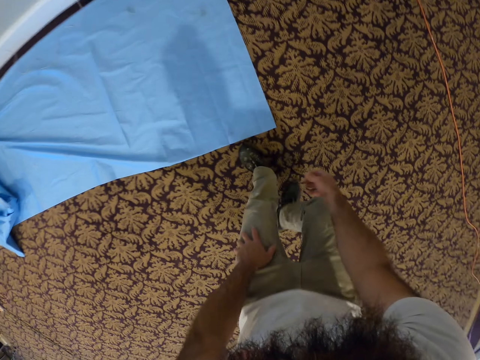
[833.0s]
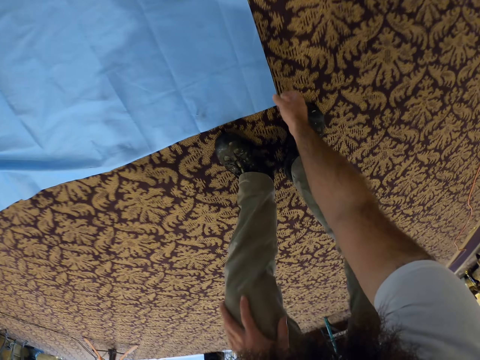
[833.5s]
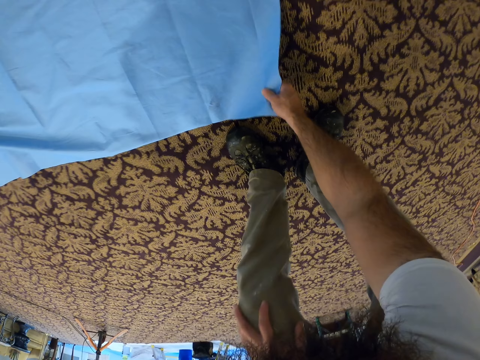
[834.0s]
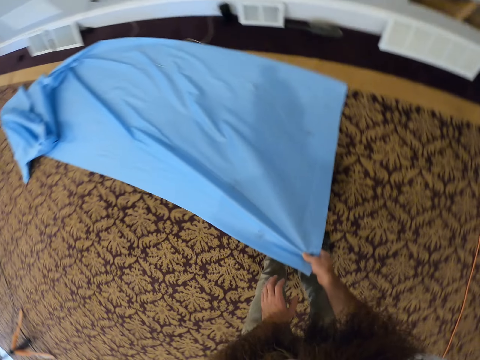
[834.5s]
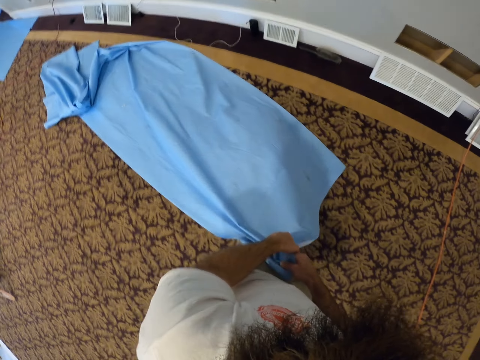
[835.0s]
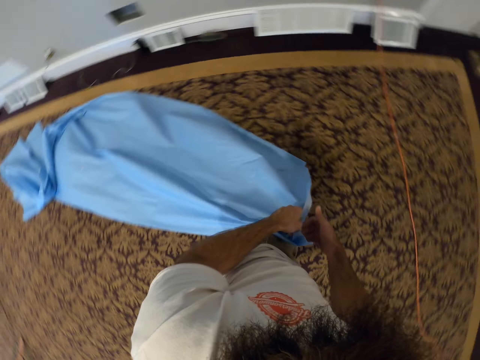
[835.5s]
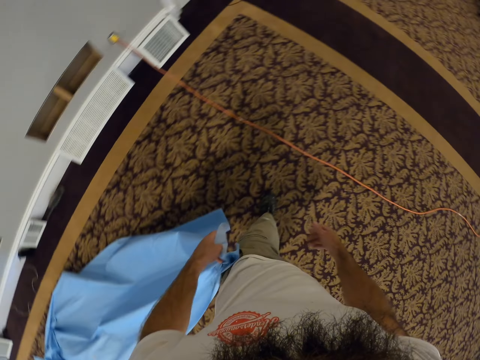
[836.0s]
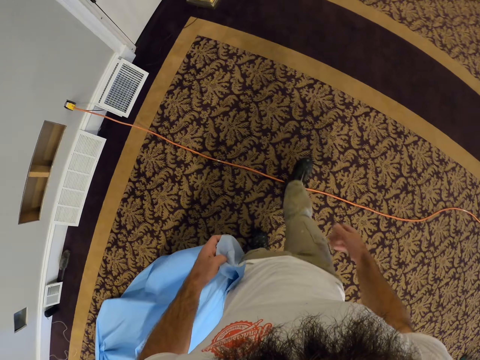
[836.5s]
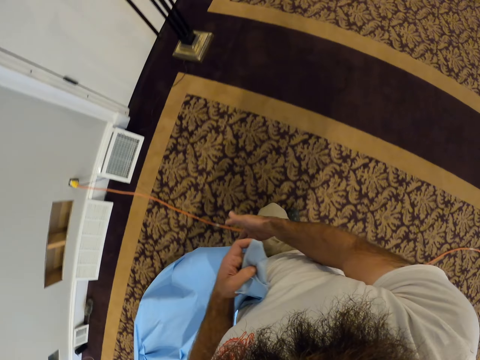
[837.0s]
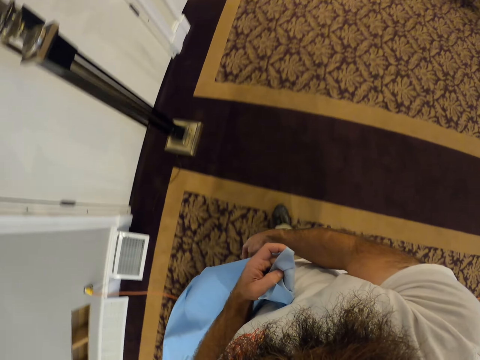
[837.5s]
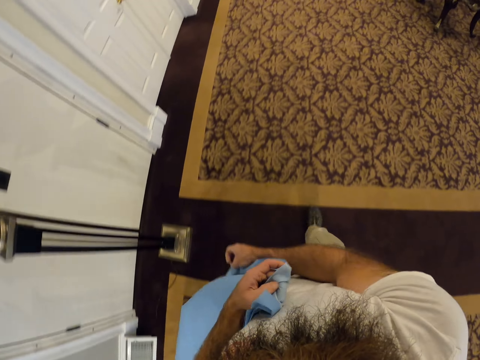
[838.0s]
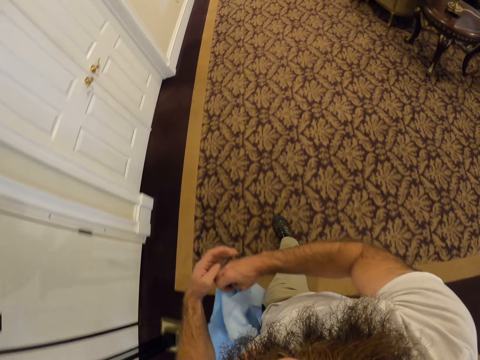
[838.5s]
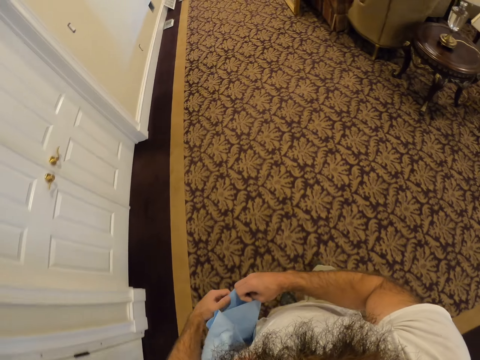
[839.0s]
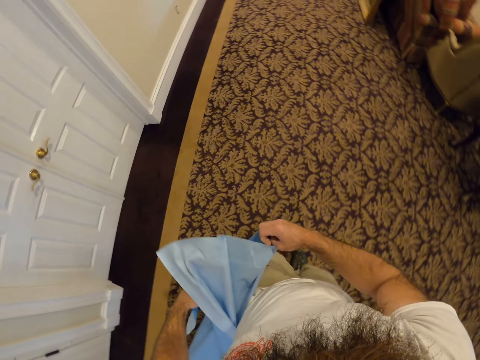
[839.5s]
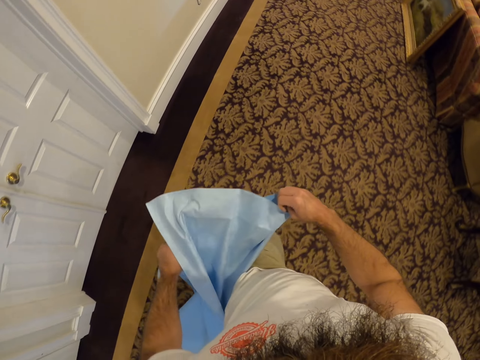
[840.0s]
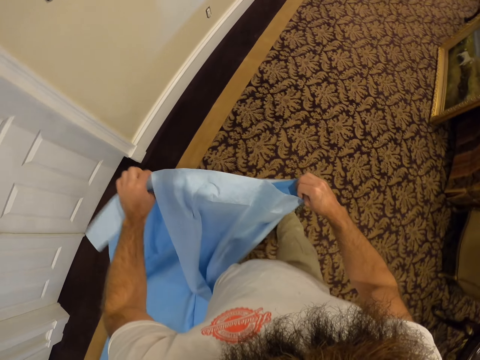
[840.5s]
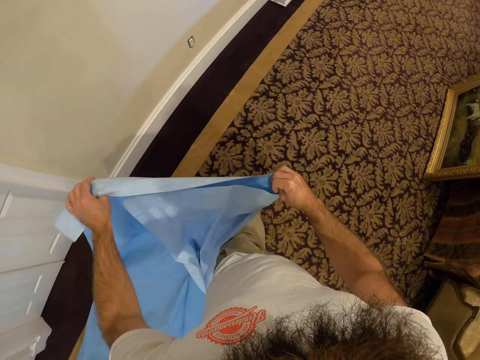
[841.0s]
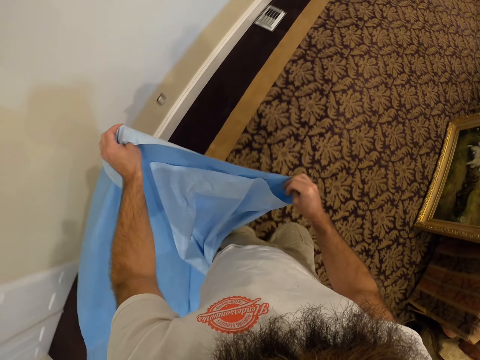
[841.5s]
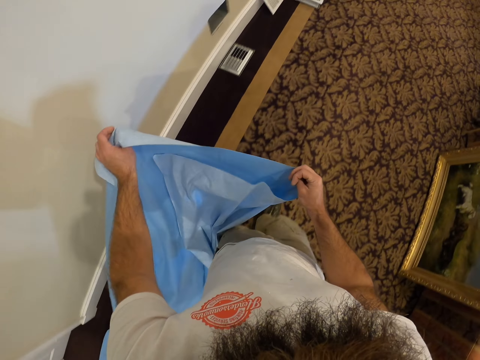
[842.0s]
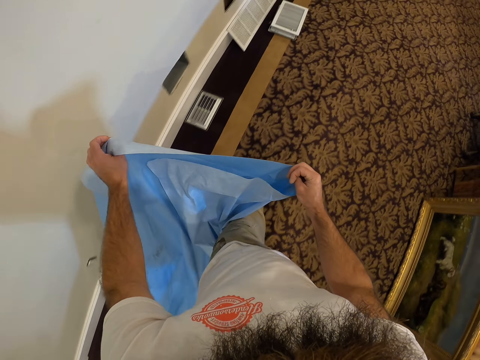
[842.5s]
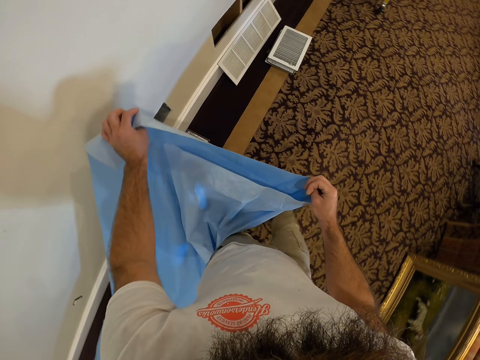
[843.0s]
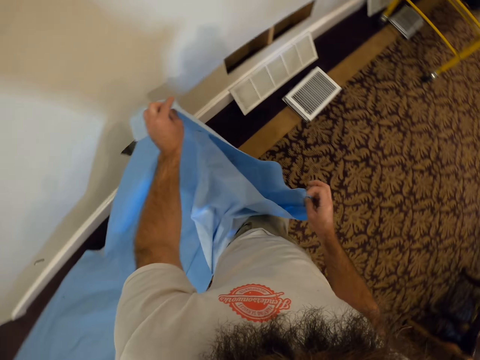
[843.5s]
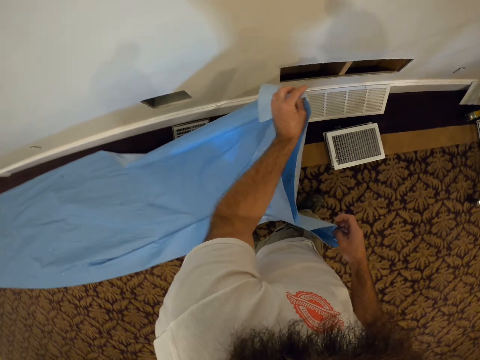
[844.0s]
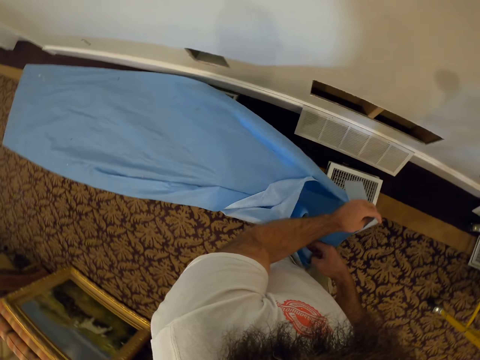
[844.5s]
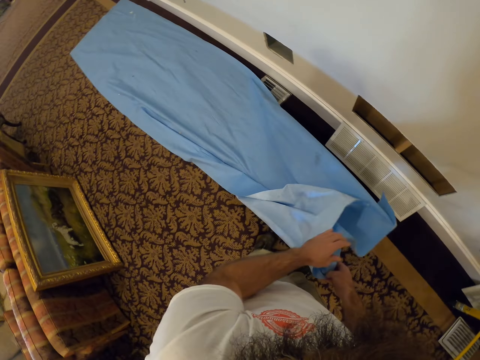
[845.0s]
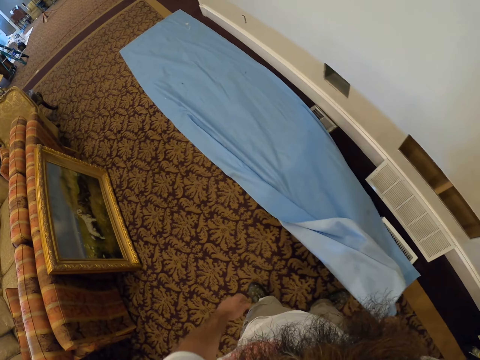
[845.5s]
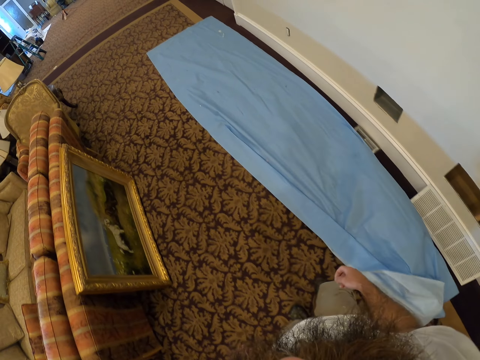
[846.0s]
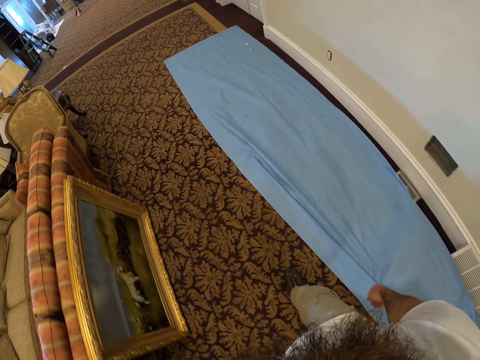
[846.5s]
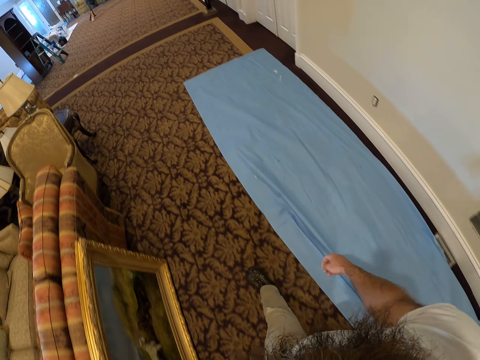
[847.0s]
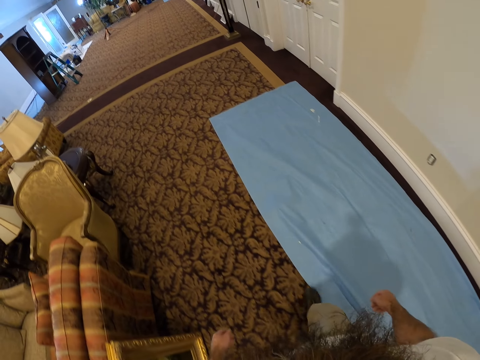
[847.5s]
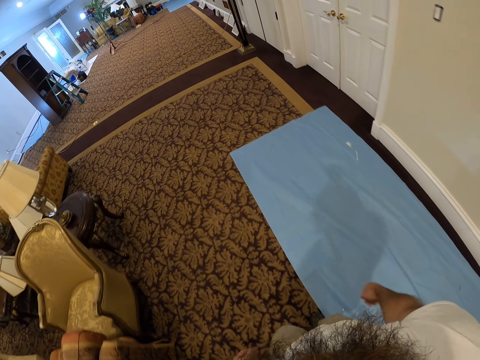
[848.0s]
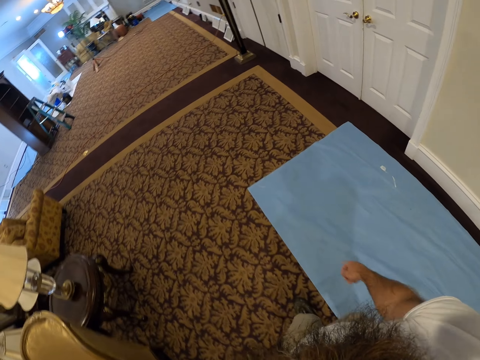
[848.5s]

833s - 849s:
The camera wearer picks the sheet from the floor with his right hand. He pulls the cloth. He moves the sheet with both hands. He turns right. He removes his right hand from the sheet. He walks forward. He holds the sheet with his right hand. He removes his left hand from the sheet. He holds the sheet with his left hand. He drops the sheet in his hands on the floor. He turns back and walks forward.

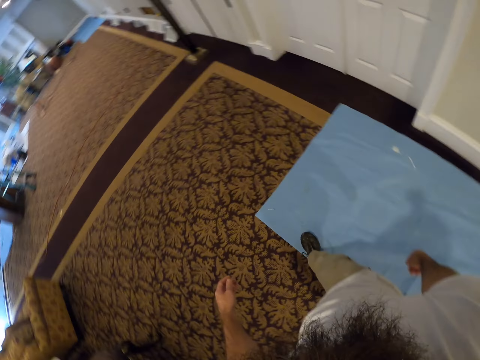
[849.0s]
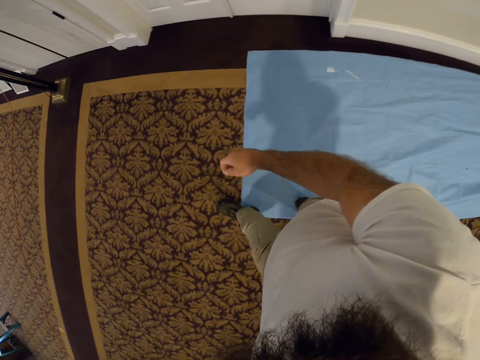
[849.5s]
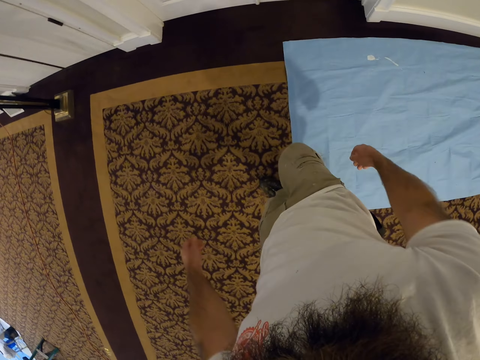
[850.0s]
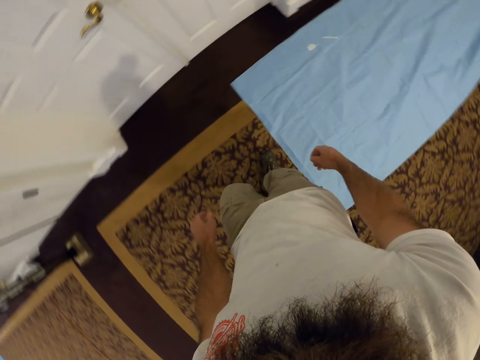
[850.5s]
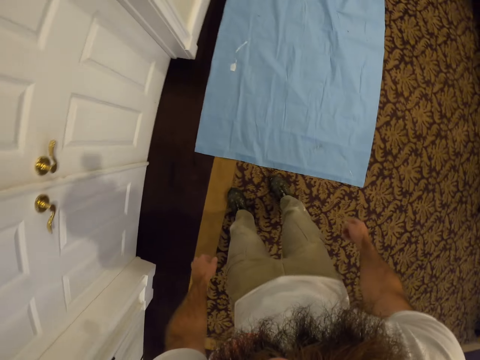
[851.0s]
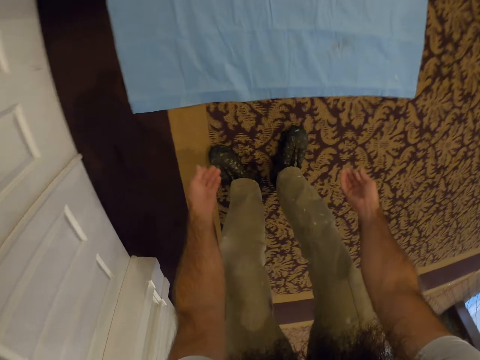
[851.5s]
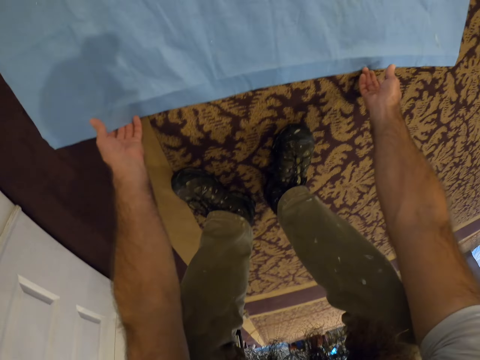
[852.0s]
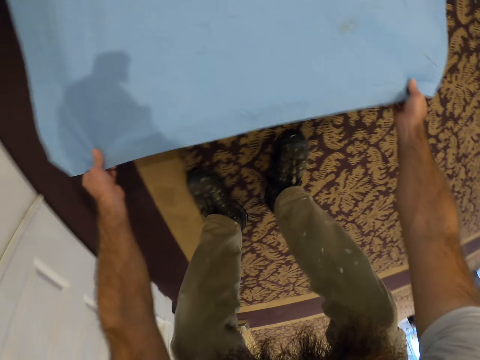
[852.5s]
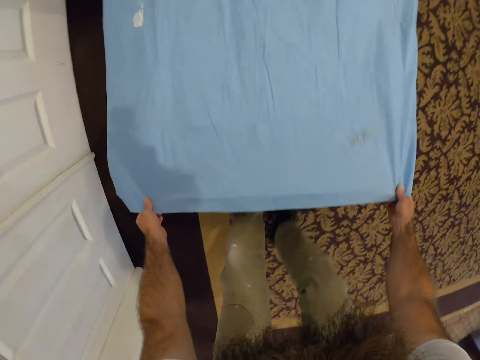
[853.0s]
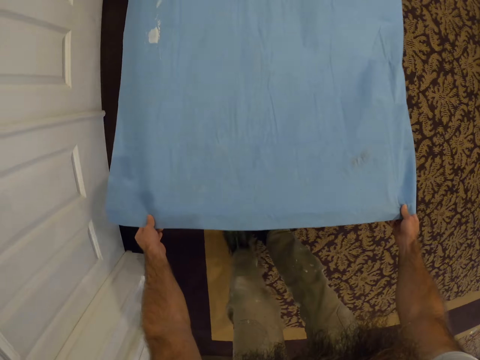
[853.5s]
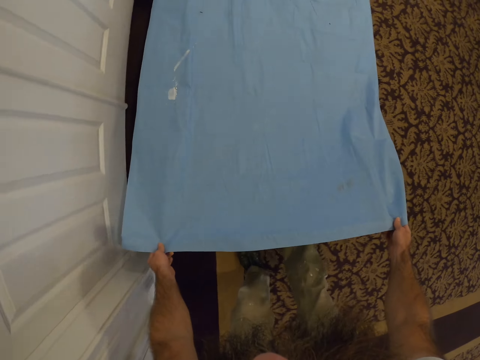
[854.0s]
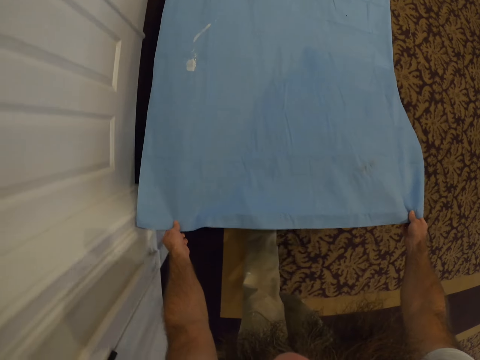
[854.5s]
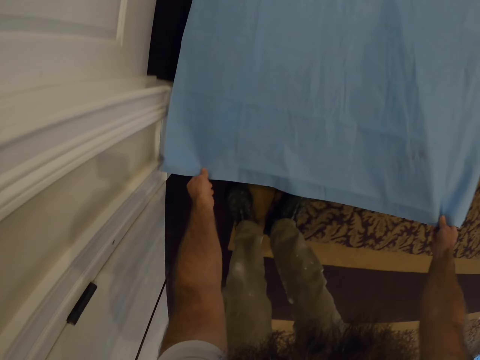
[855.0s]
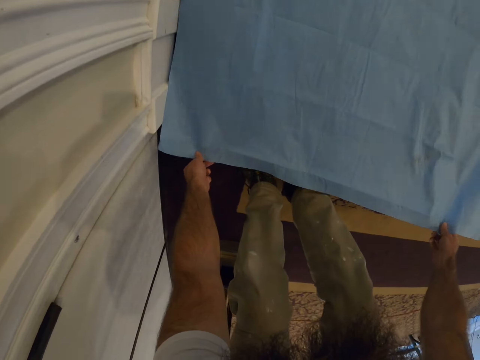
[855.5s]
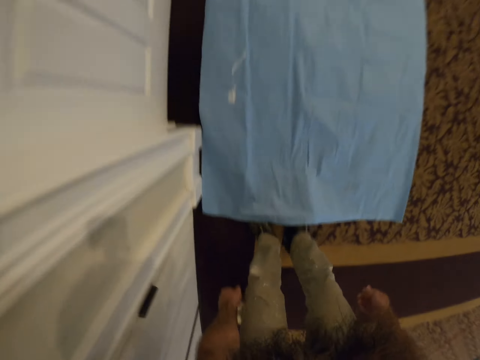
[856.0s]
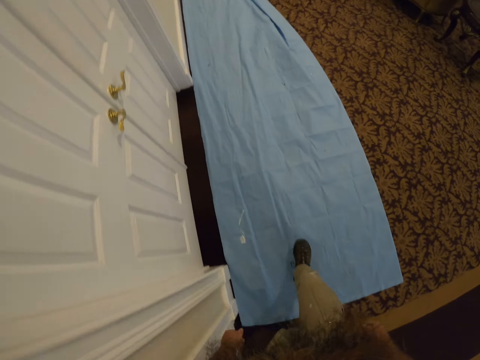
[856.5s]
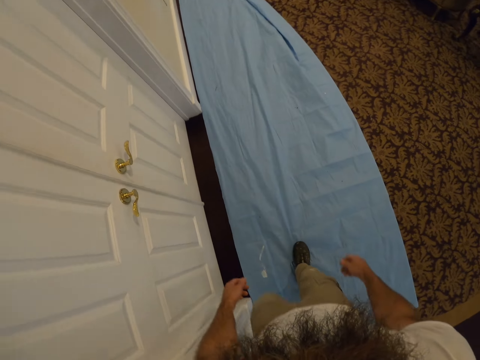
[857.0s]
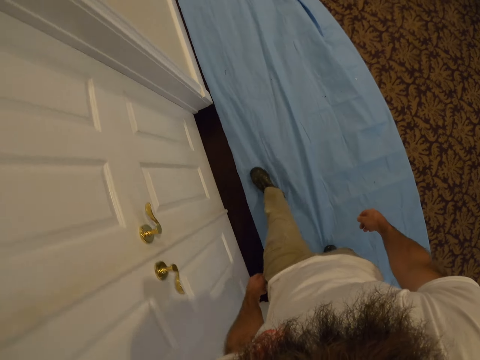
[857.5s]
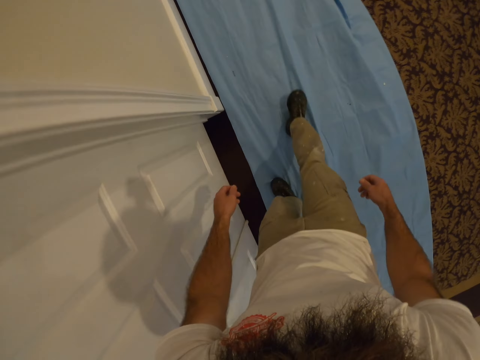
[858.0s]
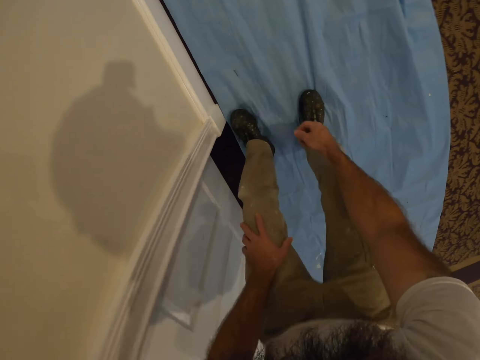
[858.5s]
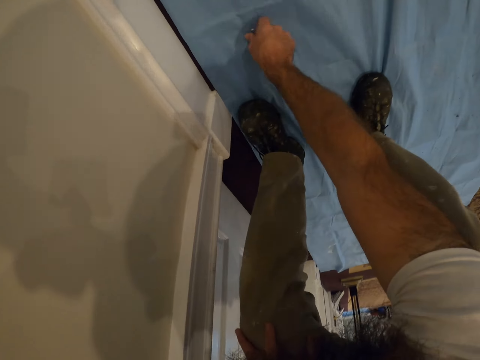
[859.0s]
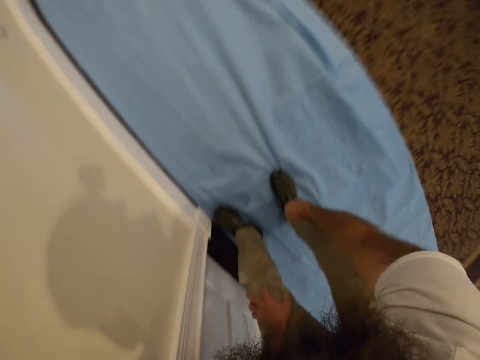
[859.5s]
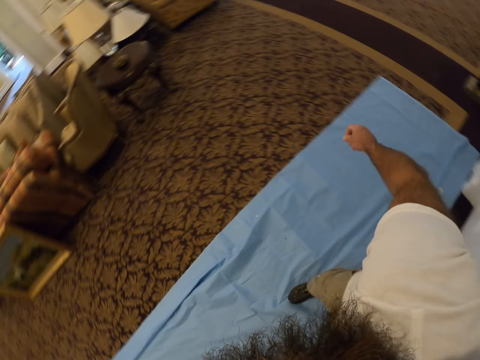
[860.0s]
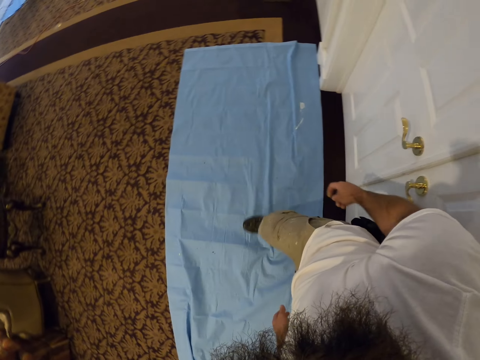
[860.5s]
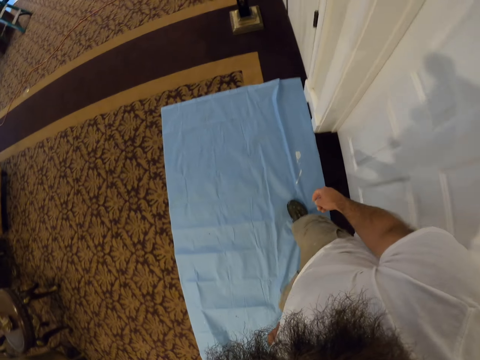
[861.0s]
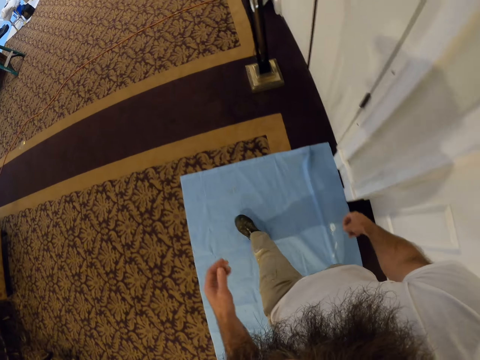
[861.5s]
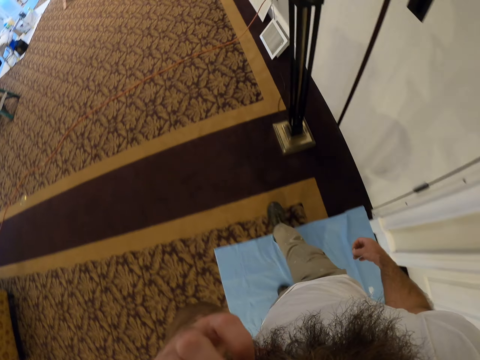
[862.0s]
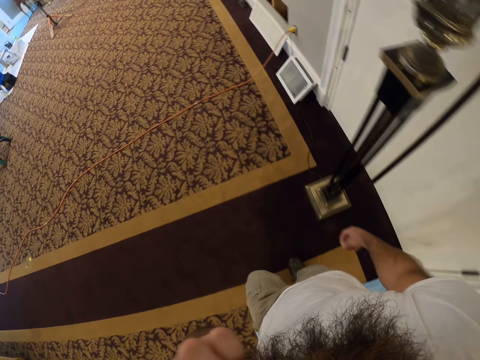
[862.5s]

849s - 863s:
The camera wearer turns right. He turns right again. He bends down. He moves the sheet with both hands. He pulls the cloth. He drops the sheet in his hands on the floor. He stands up, walks forward, bends down. He picks a screw from the sheet with his right hand. He stands up, turns back, walks forward.
